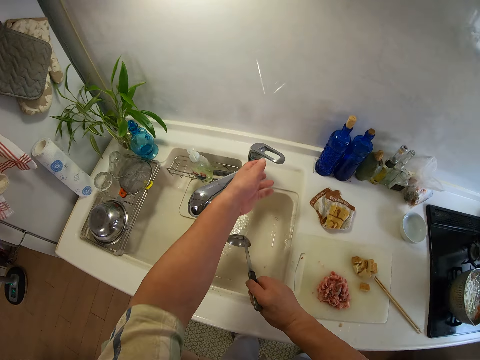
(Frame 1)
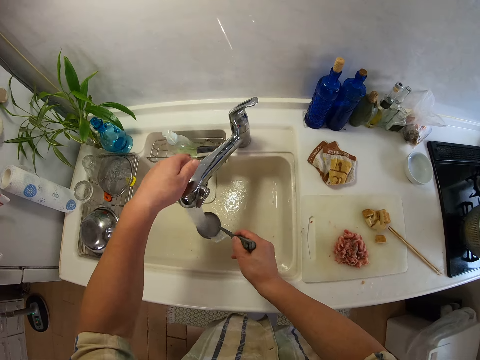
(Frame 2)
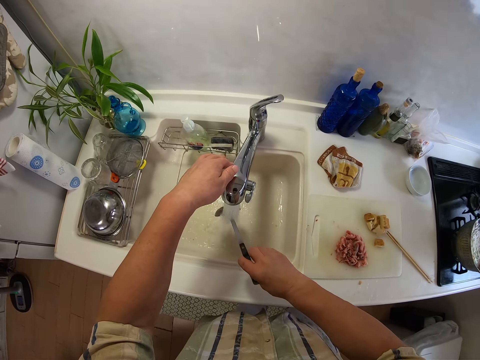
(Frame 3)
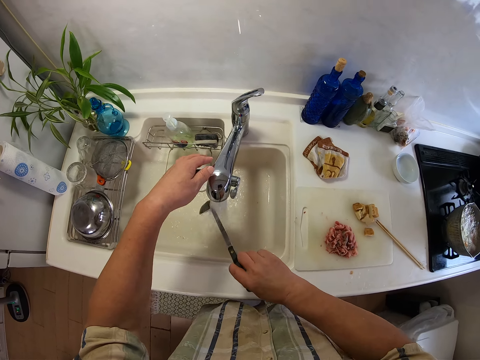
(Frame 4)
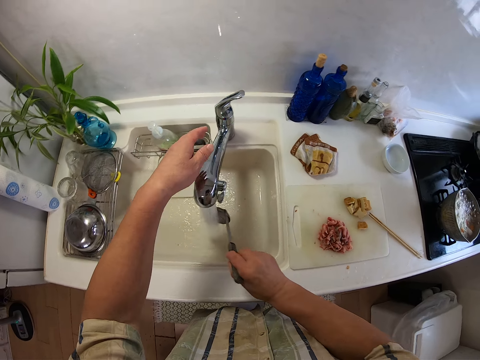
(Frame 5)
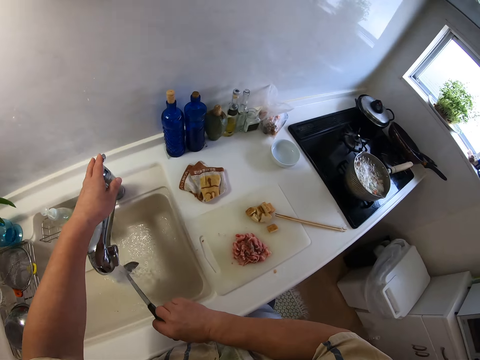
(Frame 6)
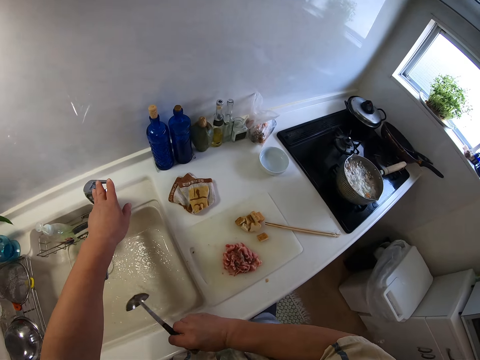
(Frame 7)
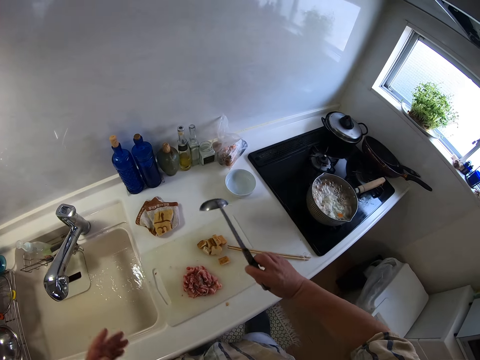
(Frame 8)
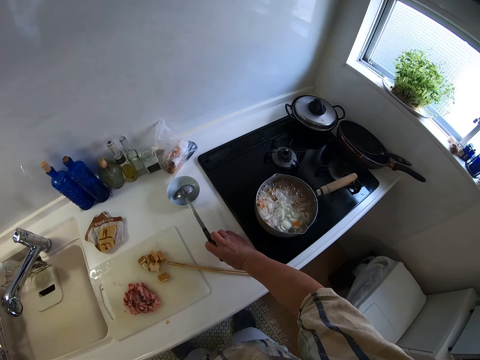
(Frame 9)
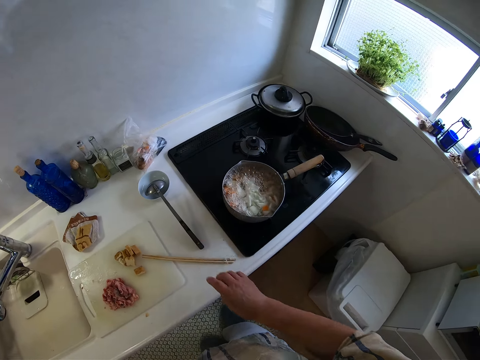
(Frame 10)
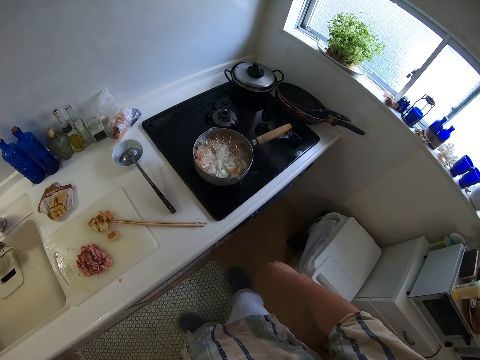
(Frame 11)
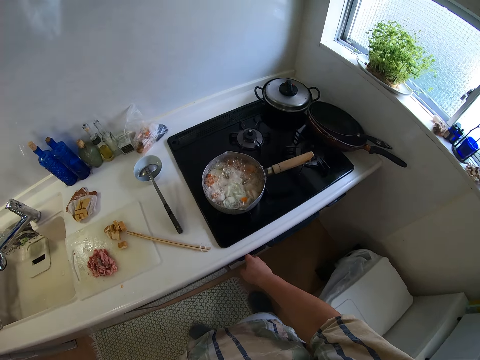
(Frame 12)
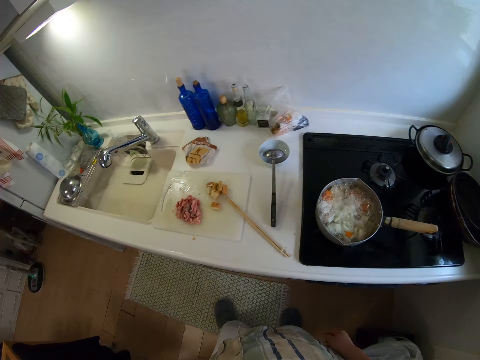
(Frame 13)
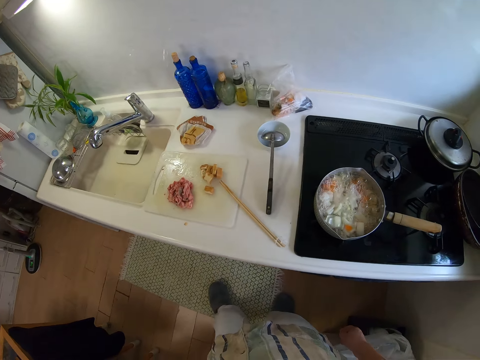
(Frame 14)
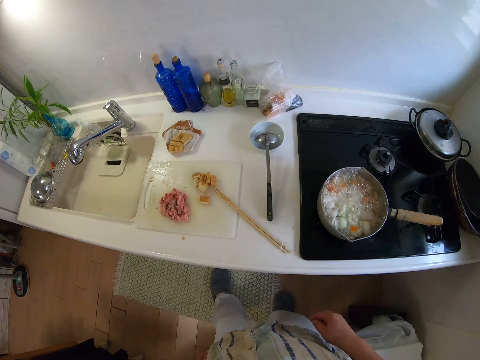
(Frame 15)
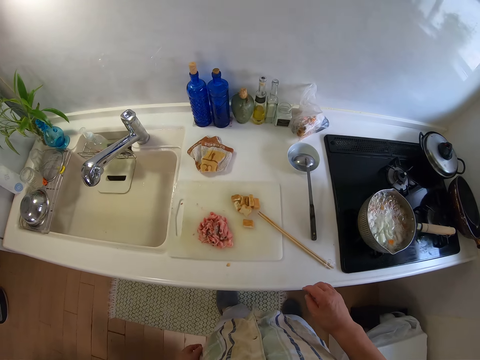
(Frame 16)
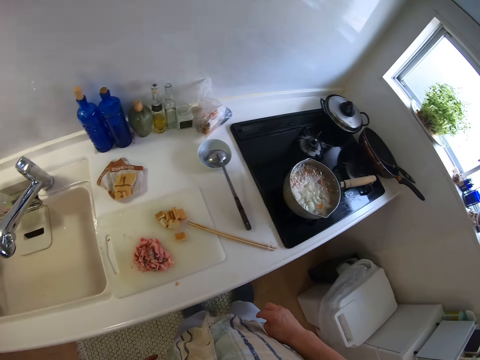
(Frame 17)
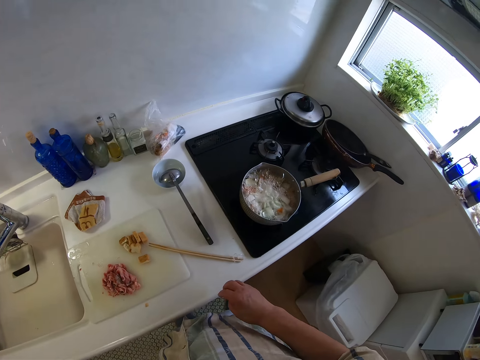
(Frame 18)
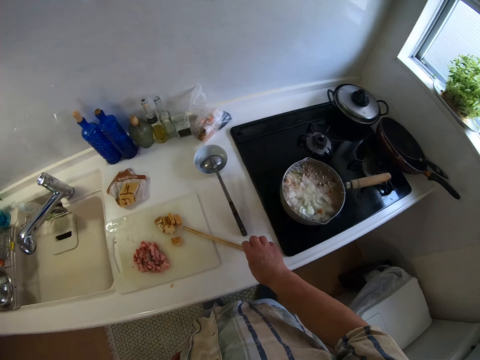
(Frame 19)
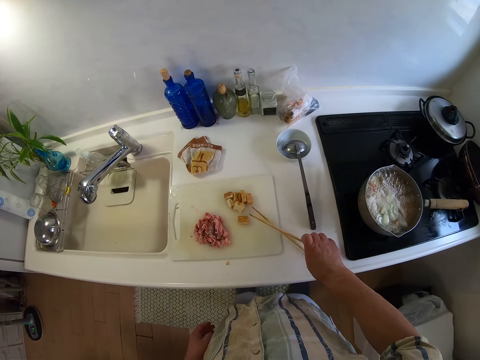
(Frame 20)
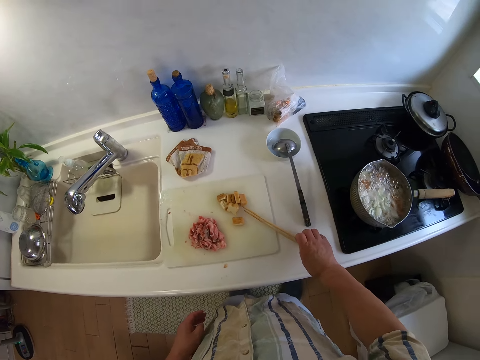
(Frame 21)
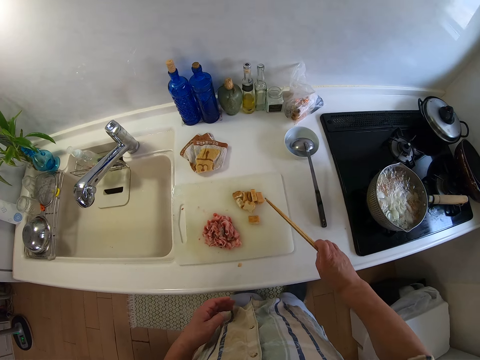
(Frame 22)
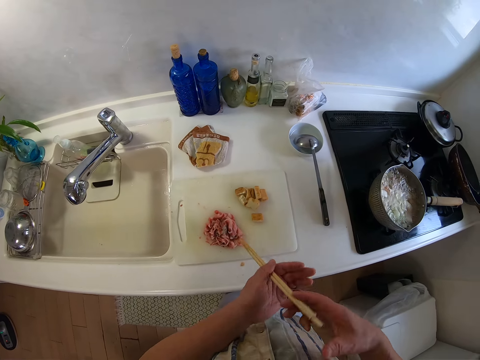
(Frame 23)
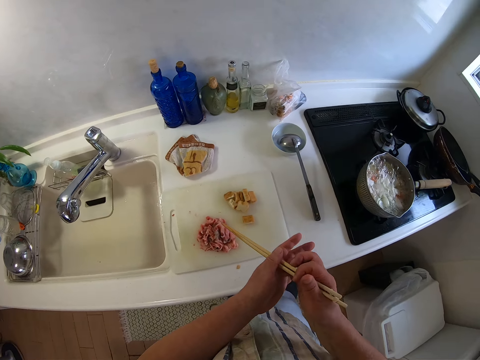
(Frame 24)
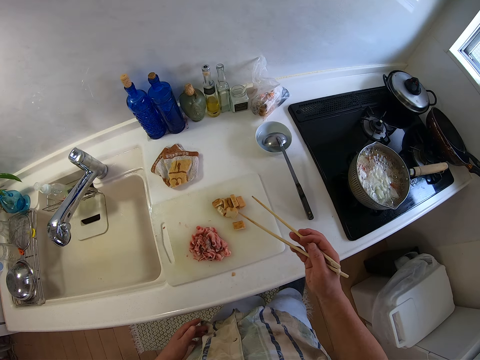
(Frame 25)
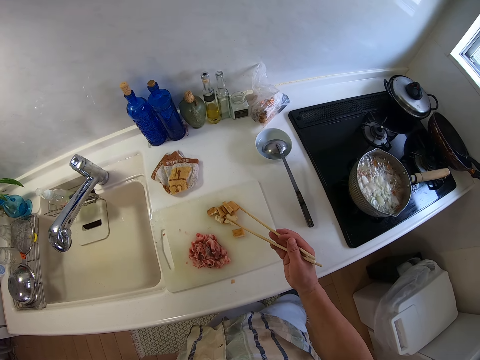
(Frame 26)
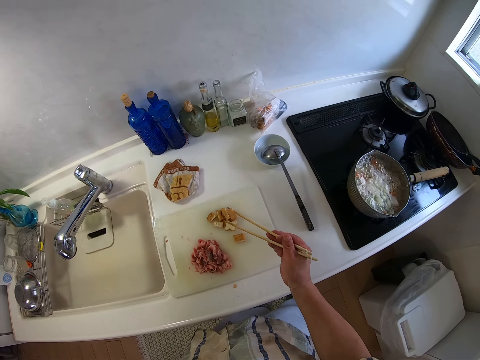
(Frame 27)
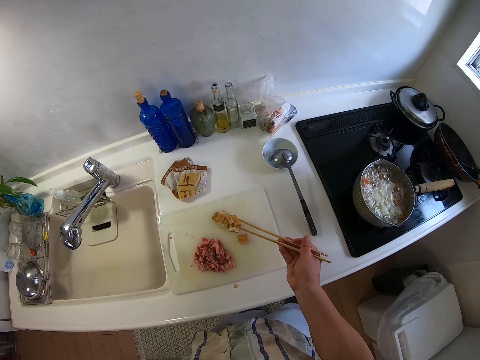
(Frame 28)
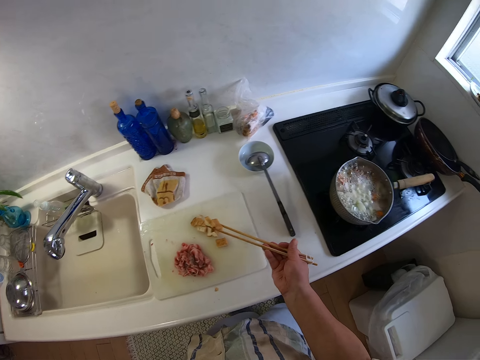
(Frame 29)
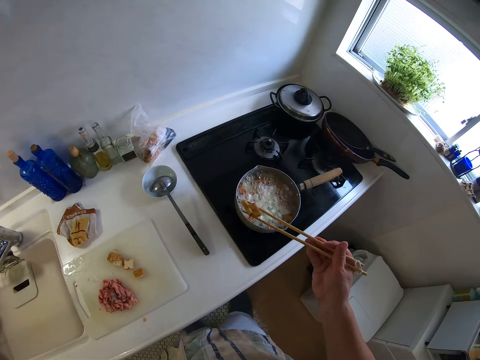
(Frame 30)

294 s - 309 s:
The camera wearer pours the water in the spoon in the sink with his right hand. He opens a tap with his left hand. He rinses the spoon in his right hand under the tap water. He adjusts the tap with his left hand. He closes the tap with his left hand. He puts the spoon in a bowl with his right hand. He operates the cooker with his right hand. He looks around. He picks up chopsticks on a chopping board with his right hand. He holds the chopsticks with his hands. He puts cut chicken on the chopping board in the soup with the chopsticks in his right hand. He picks the foodstuffs.

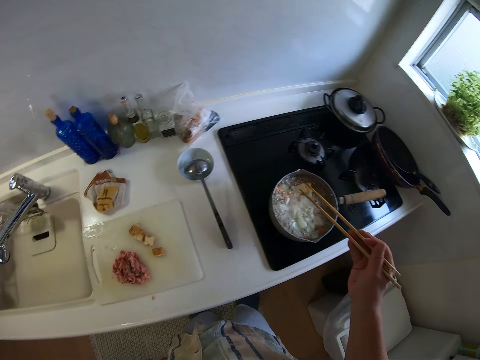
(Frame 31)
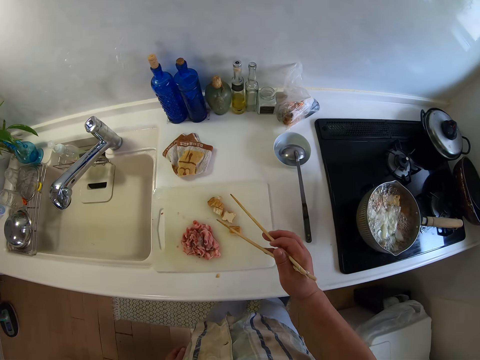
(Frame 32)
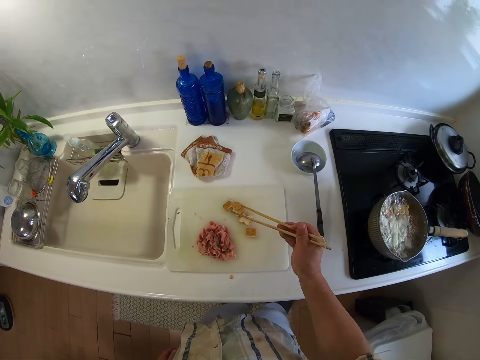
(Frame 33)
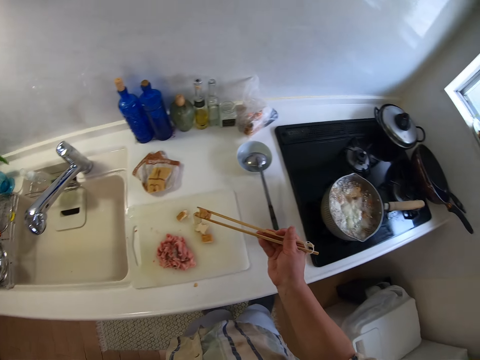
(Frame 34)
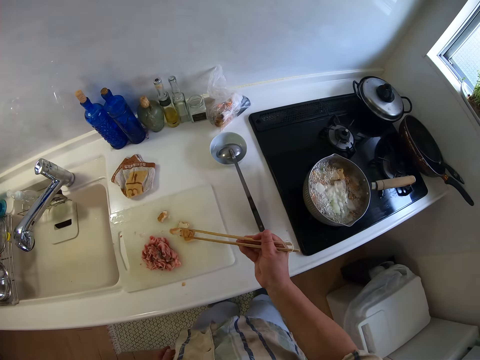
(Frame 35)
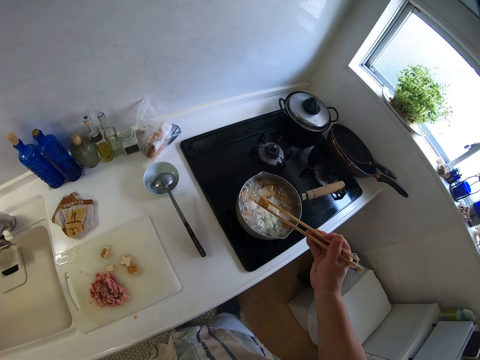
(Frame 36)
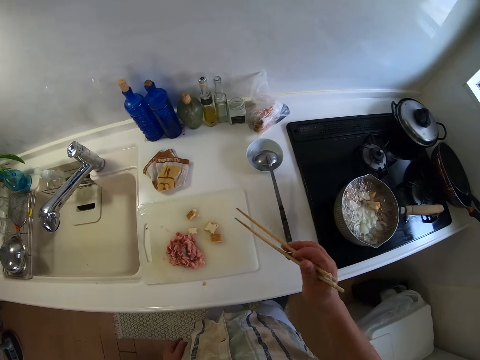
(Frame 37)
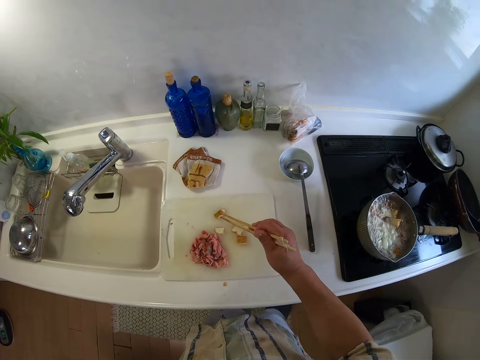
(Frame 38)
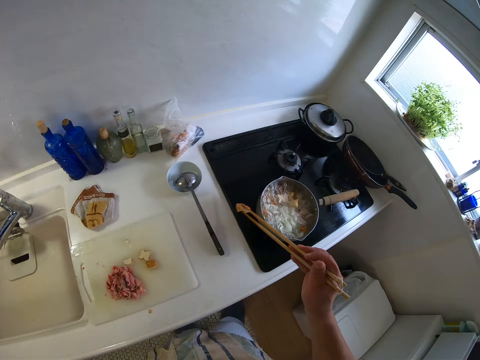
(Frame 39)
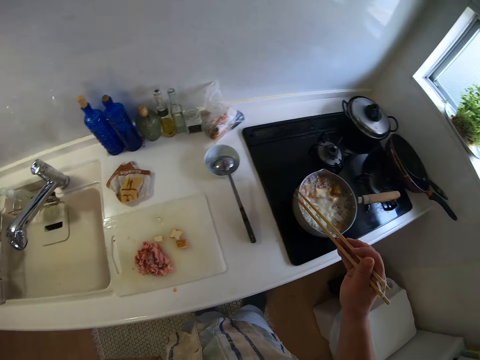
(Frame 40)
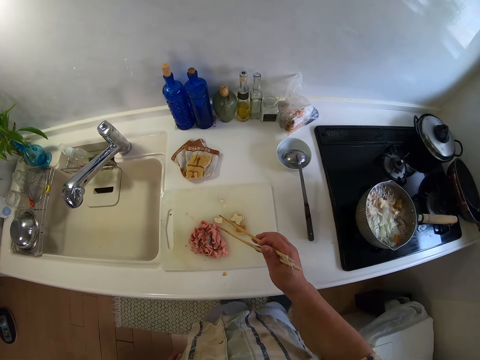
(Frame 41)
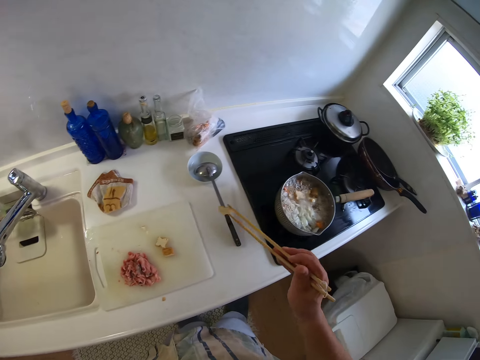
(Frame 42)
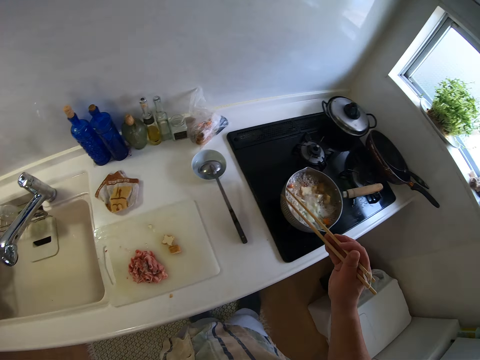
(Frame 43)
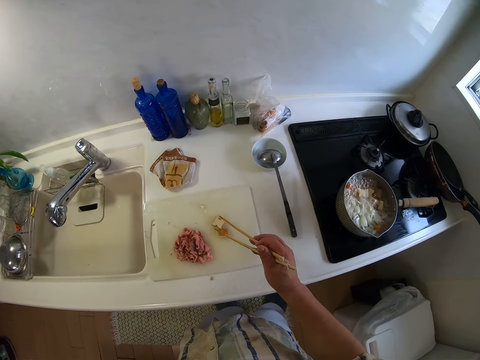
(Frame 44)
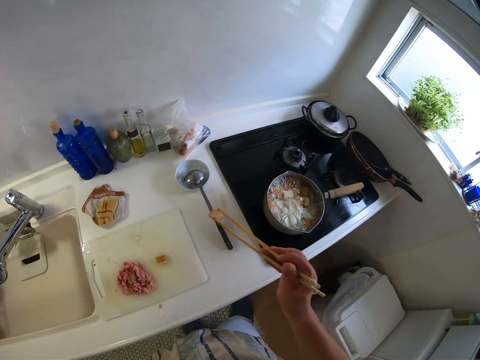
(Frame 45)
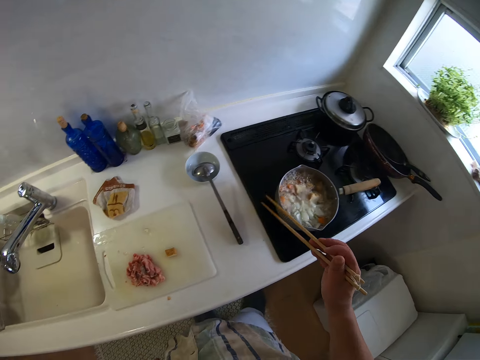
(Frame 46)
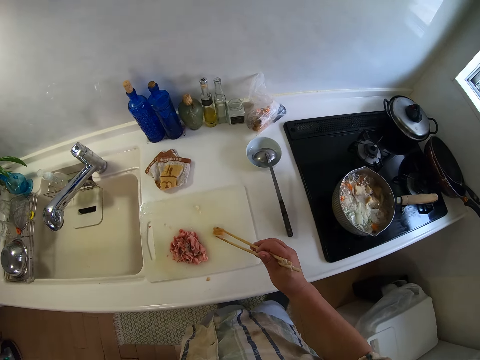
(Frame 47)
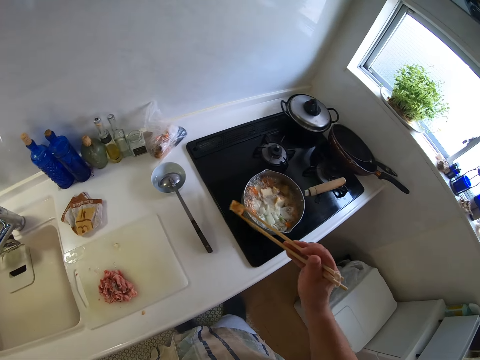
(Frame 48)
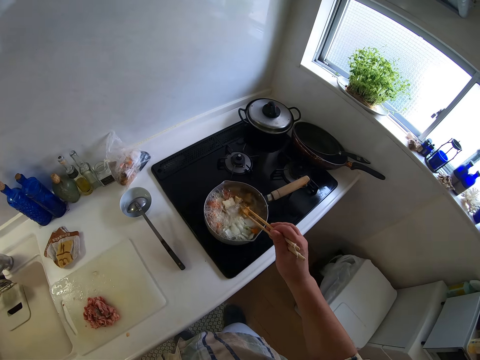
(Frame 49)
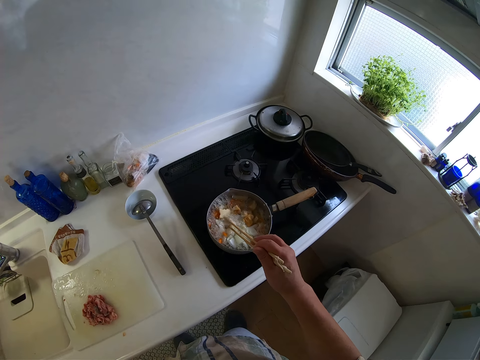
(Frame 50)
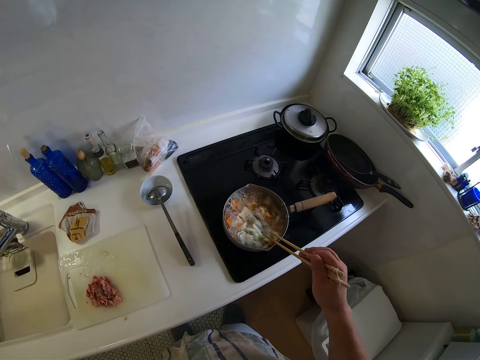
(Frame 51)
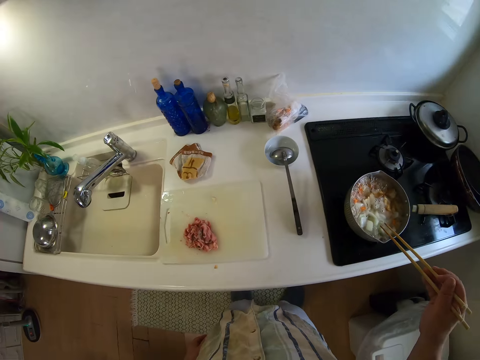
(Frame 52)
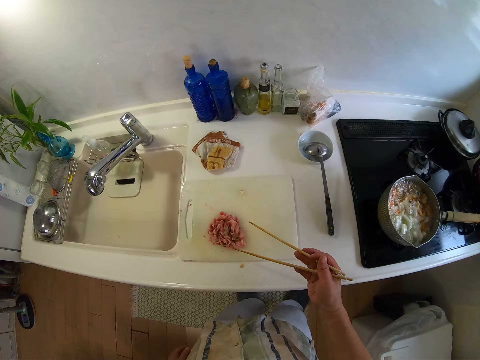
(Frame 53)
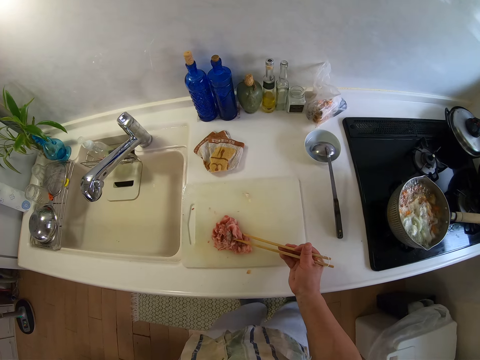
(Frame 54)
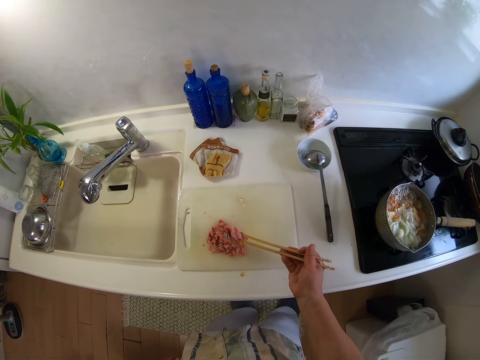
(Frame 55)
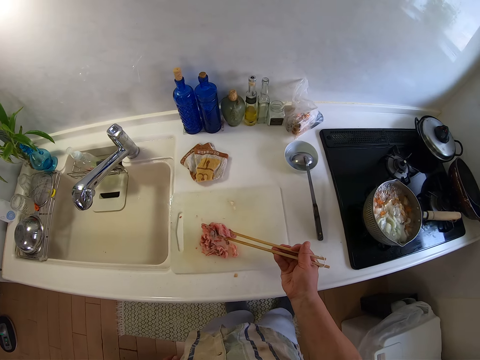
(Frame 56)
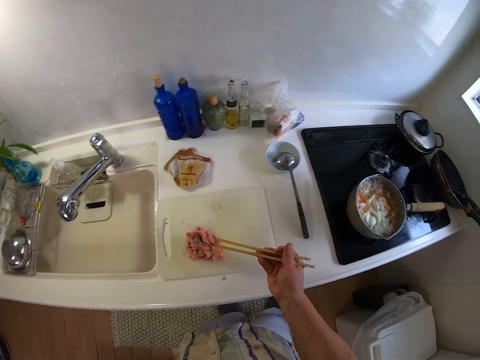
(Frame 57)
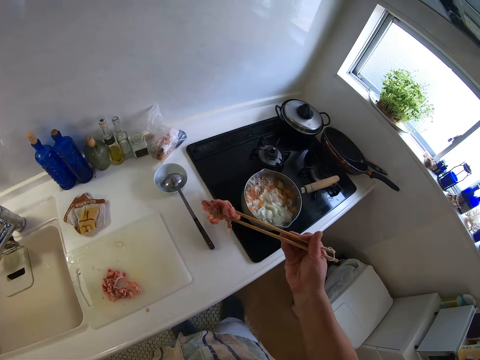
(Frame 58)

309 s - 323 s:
The camera wearer drops the foodstuff in the pan. He picks the foodstuffs and drops the foodstuff in the pan. He picks the foodstuffs and drops the foodstuff in the pan. He picks the foodstuffs. He picks the foodstuffs again. He drops the foodstuff in the pan. He stirs the soup with the chopsticks in his right hand. He puts cut beef on the chopping board in the soup with the chopsticks in his right hand. He picks the meat with the chopsticks.
